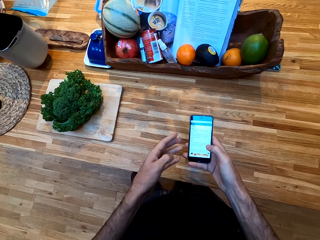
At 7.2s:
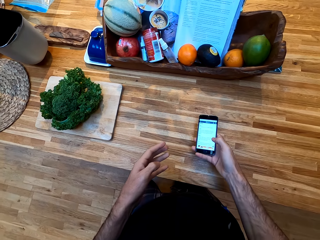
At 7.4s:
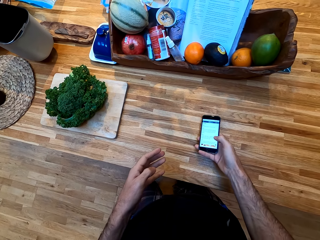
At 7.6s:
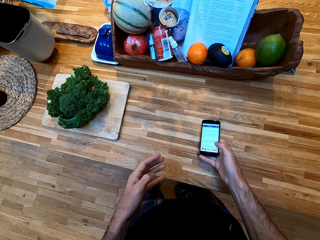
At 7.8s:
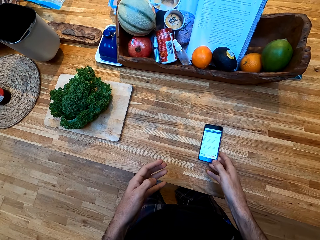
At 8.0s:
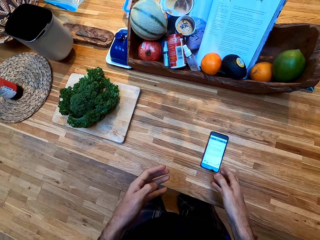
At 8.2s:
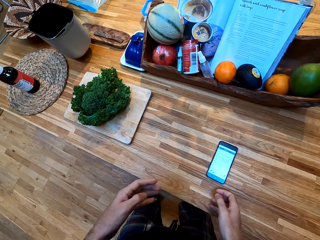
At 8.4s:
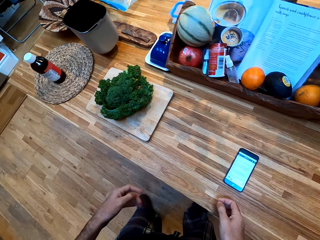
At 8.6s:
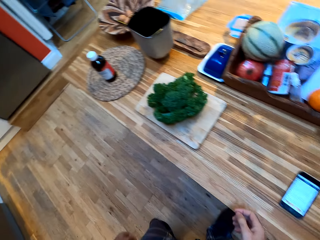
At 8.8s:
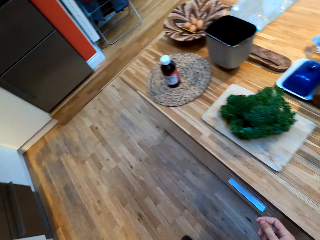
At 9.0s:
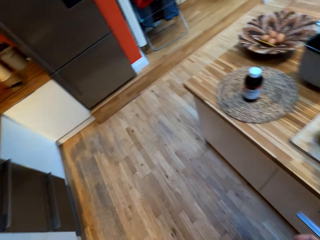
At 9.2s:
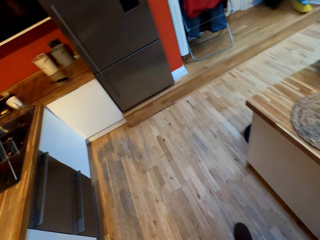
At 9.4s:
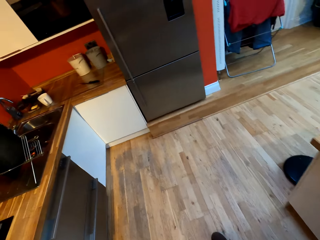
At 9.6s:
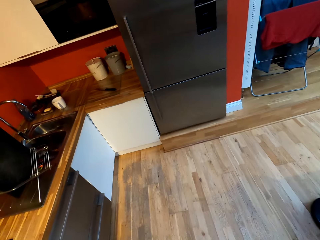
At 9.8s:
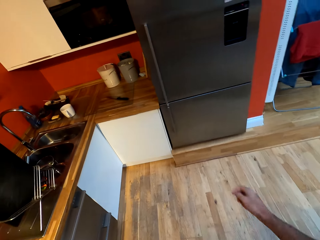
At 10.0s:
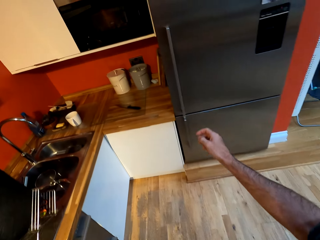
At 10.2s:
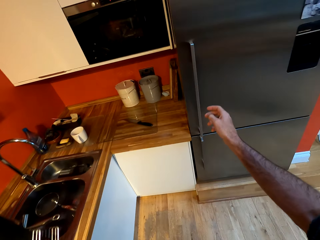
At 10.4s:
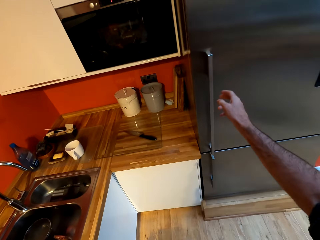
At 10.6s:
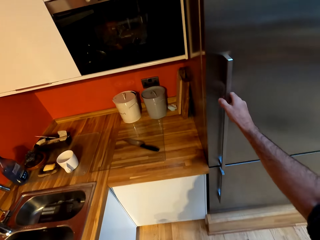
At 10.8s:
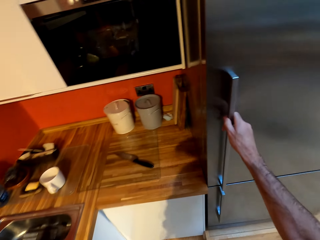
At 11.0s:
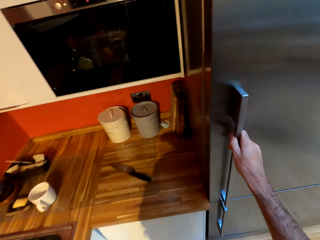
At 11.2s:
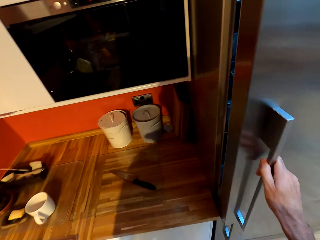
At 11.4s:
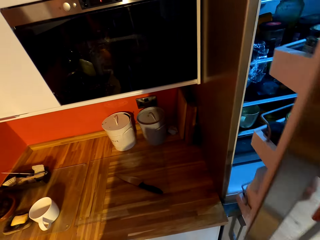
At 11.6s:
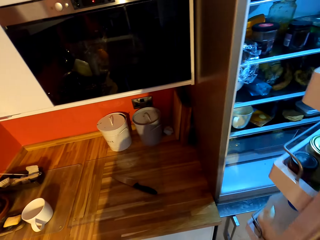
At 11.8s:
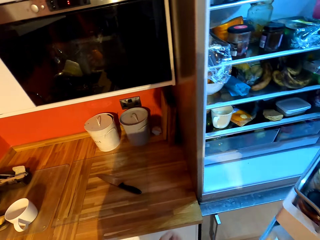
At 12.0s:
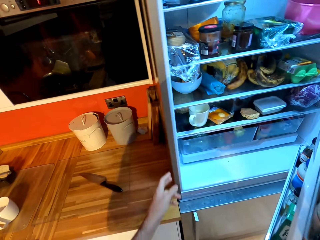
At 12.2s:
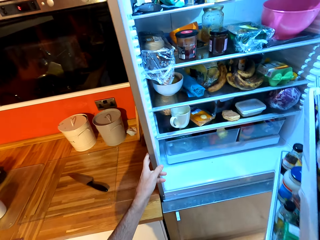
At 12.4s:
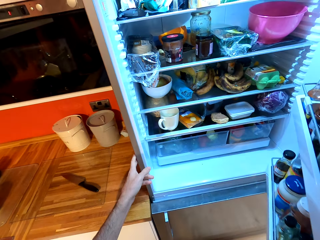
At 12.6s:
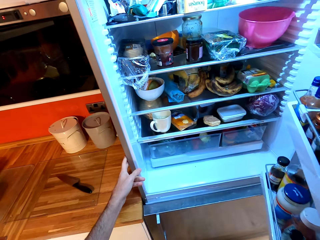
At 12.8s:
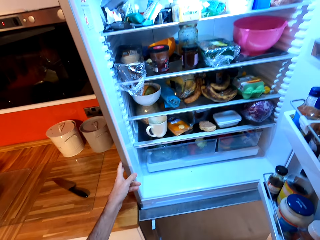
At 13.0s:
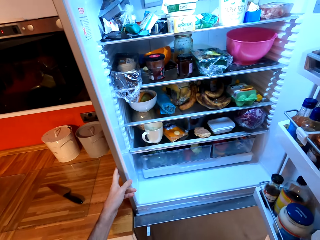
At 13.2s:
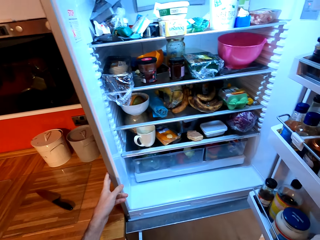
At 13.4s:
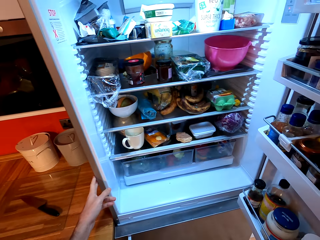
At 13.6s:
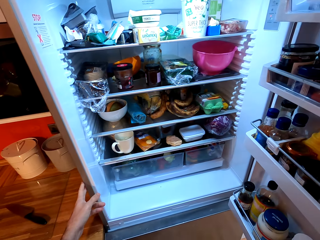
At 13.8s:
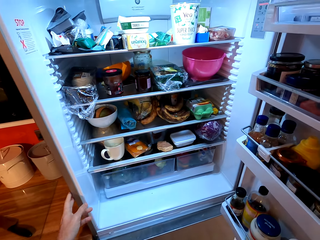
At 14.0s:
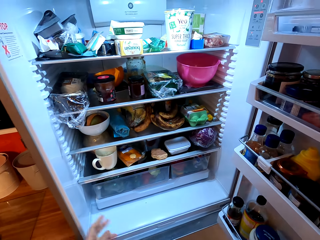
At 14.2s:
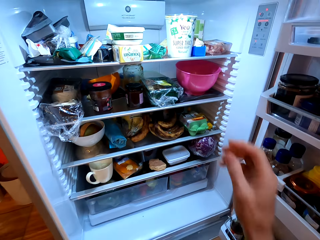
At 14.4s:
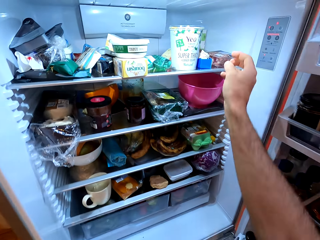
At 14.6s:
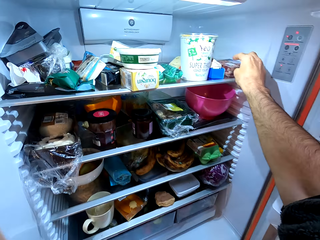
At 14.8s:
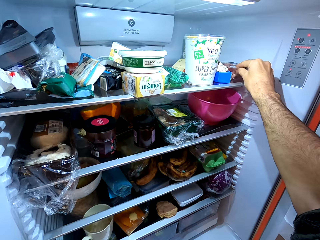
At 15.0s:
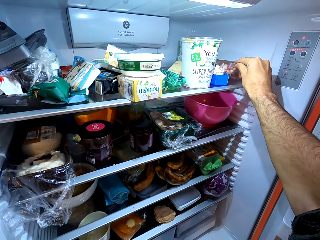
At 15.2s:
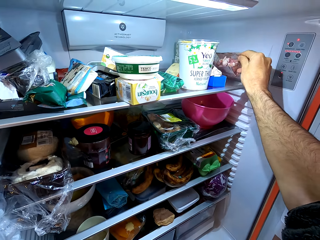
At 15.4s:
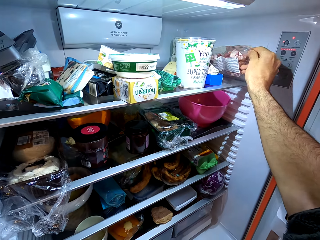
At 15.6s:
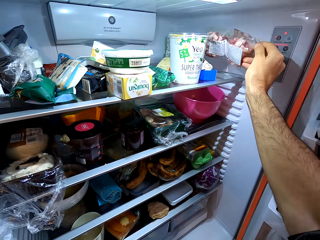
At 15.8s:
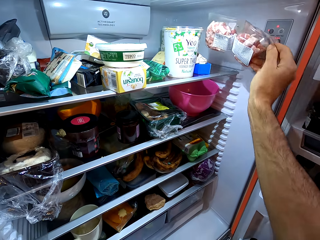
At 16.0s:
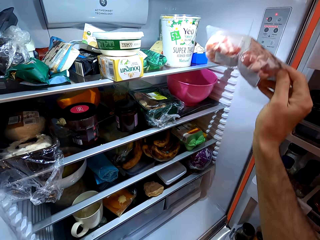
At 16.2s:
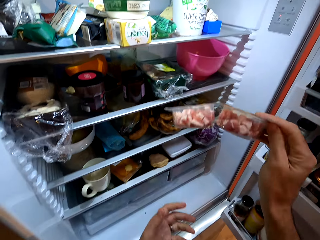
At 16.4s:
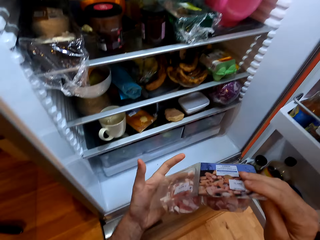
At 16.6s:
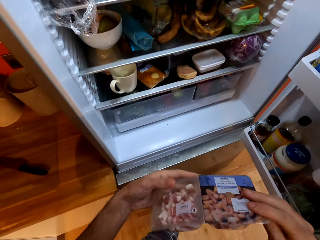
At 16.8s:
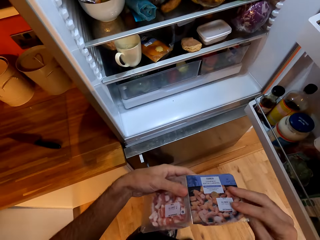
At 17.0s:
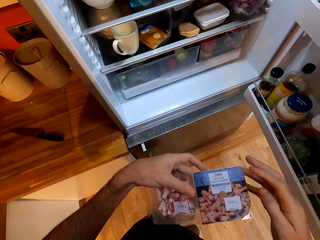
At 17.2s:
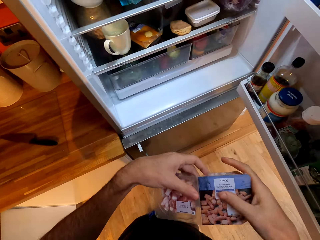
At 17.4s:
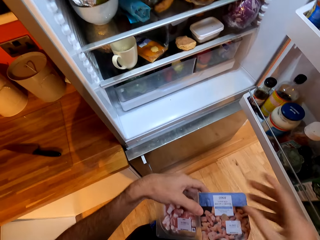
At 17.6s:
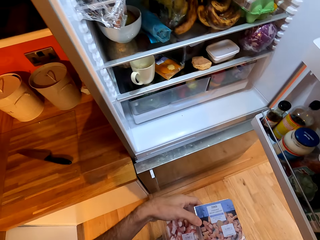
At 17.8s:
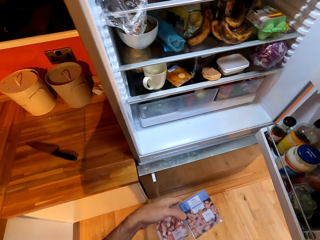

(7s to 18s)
The camera wearer places a phone on the counter. They walk around the room. They hold the fridge handle. They open the fridge. They pick up a packet of food from the fridge.

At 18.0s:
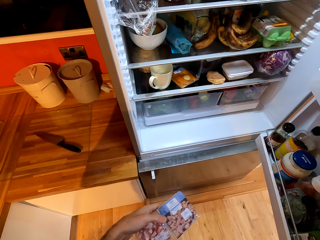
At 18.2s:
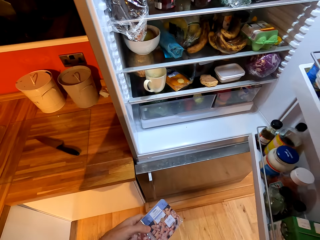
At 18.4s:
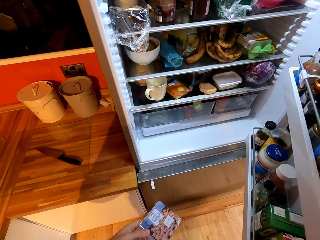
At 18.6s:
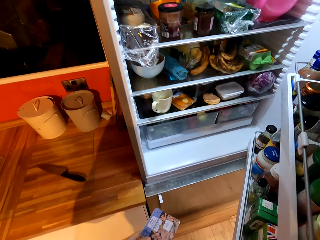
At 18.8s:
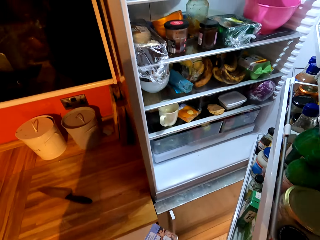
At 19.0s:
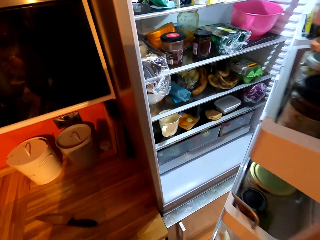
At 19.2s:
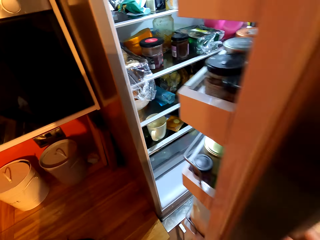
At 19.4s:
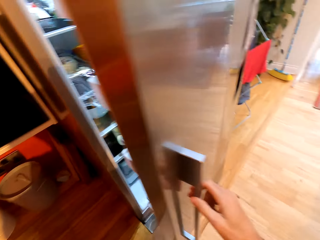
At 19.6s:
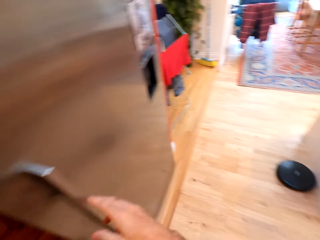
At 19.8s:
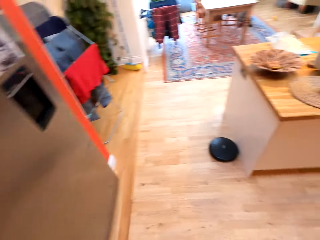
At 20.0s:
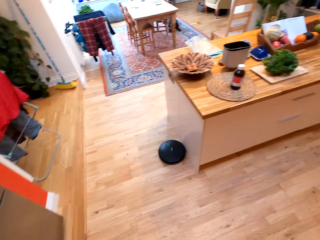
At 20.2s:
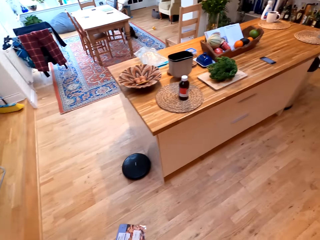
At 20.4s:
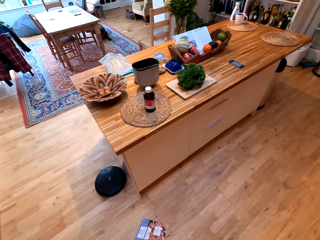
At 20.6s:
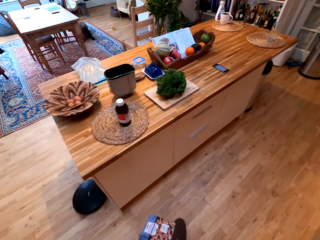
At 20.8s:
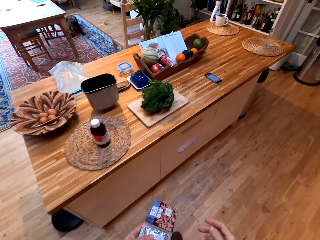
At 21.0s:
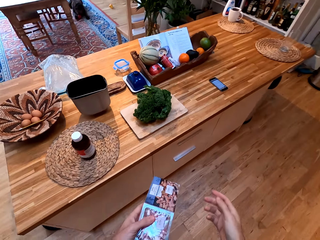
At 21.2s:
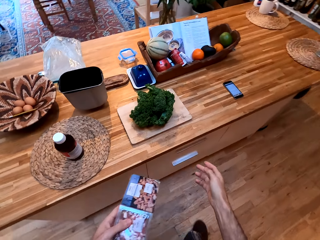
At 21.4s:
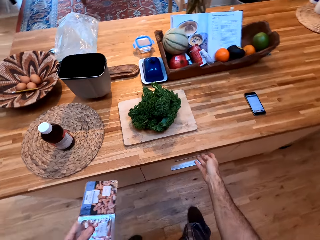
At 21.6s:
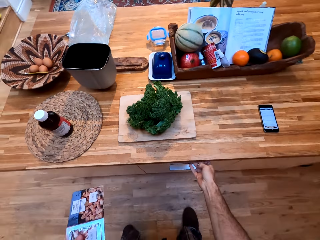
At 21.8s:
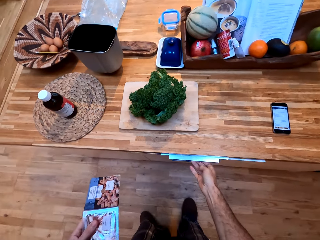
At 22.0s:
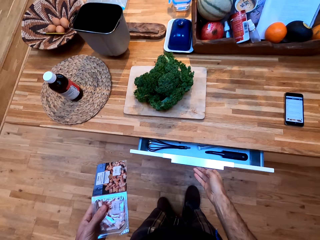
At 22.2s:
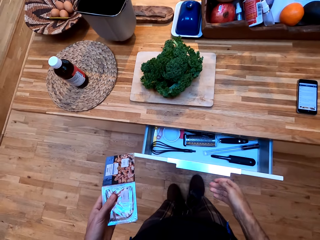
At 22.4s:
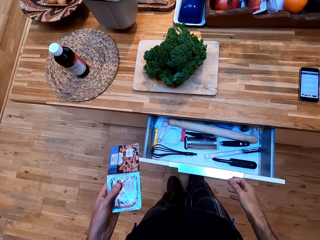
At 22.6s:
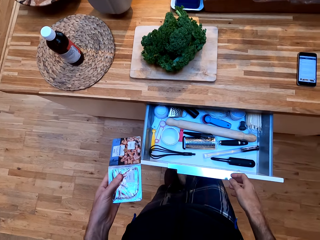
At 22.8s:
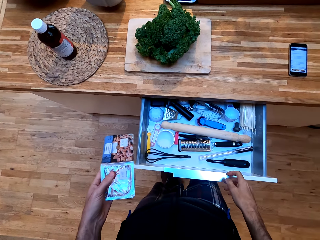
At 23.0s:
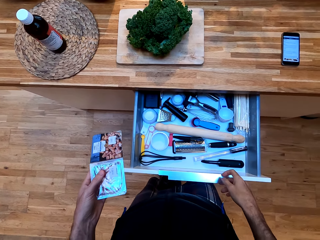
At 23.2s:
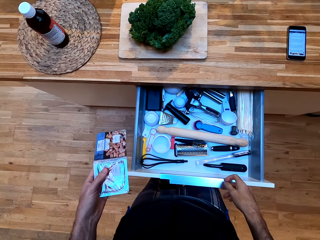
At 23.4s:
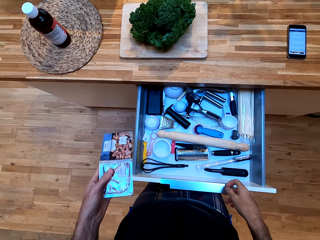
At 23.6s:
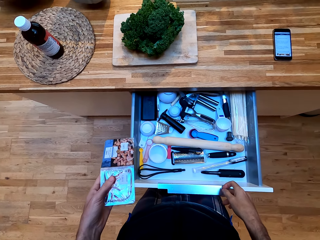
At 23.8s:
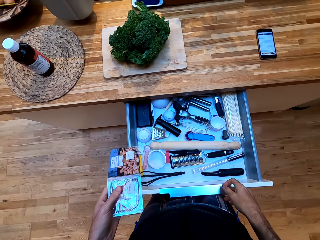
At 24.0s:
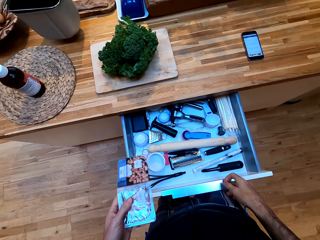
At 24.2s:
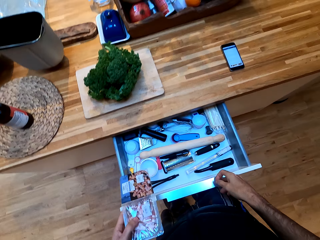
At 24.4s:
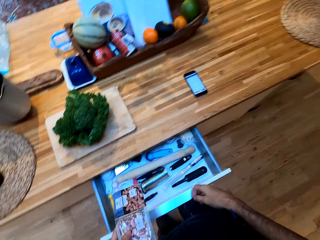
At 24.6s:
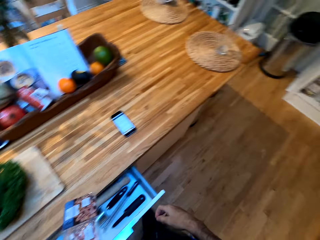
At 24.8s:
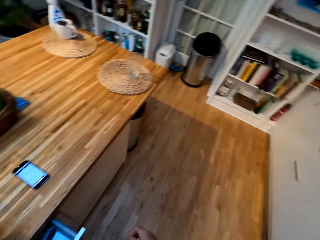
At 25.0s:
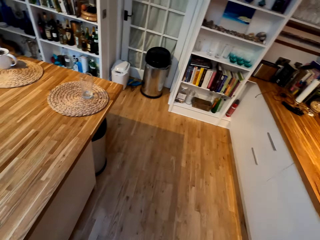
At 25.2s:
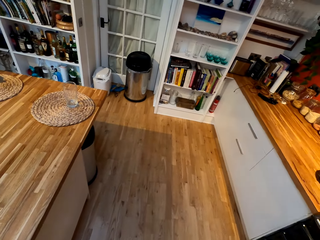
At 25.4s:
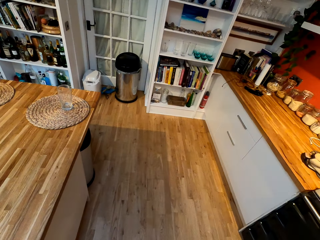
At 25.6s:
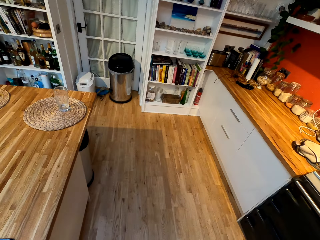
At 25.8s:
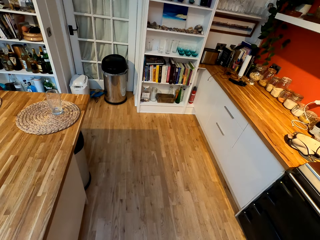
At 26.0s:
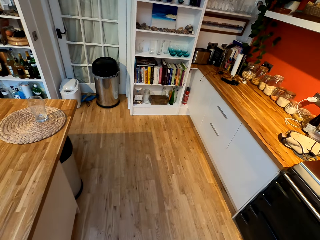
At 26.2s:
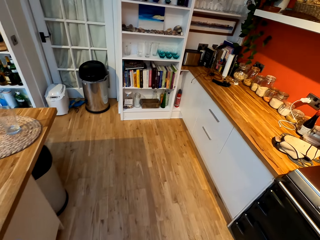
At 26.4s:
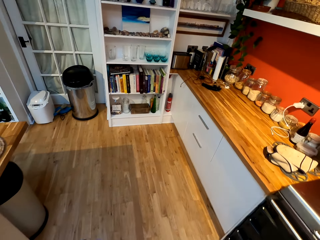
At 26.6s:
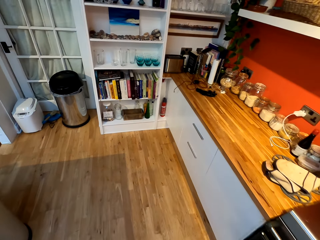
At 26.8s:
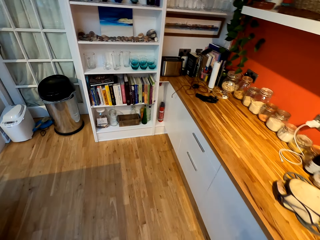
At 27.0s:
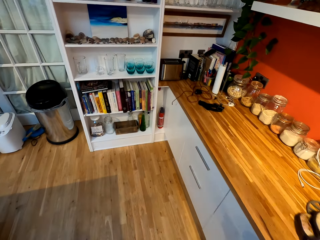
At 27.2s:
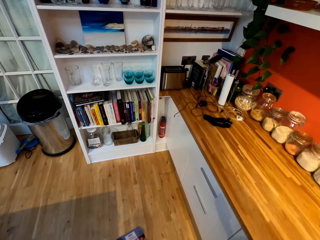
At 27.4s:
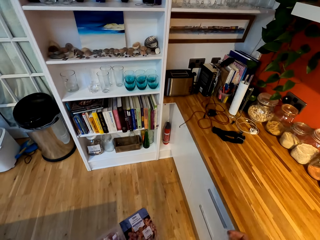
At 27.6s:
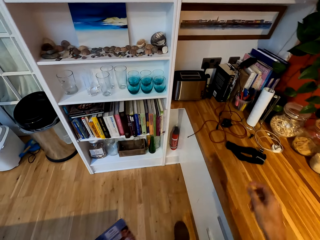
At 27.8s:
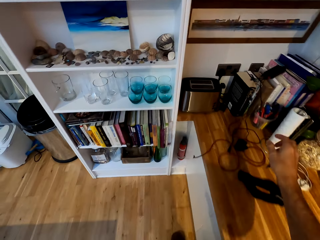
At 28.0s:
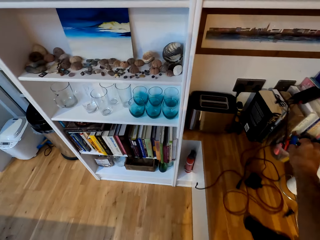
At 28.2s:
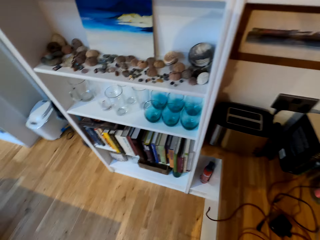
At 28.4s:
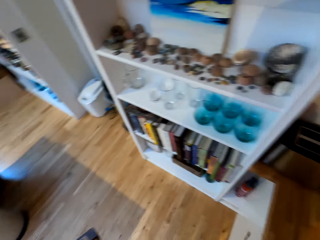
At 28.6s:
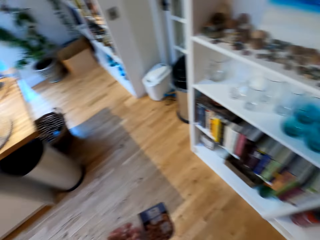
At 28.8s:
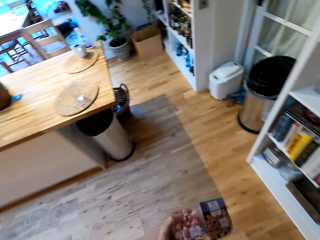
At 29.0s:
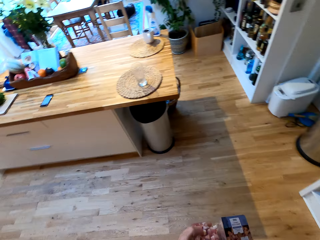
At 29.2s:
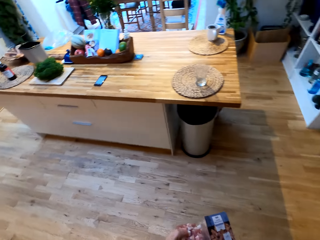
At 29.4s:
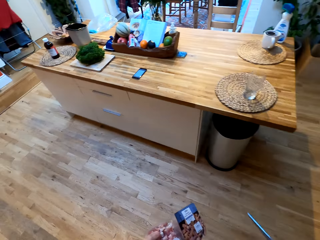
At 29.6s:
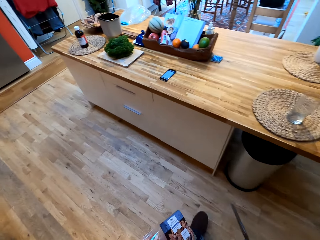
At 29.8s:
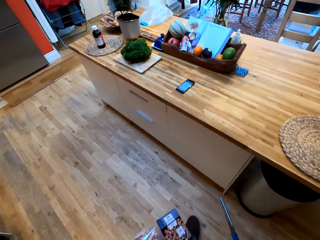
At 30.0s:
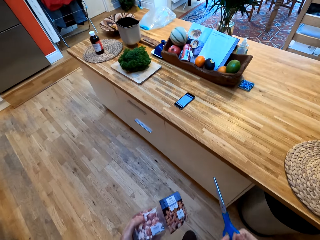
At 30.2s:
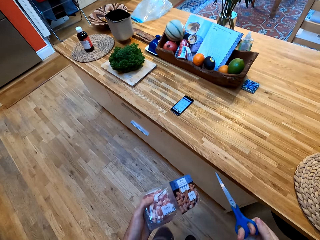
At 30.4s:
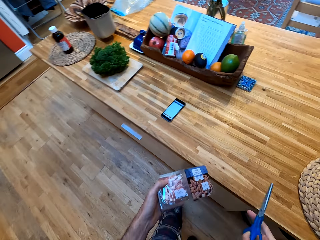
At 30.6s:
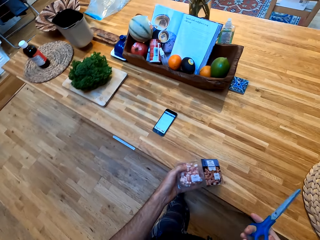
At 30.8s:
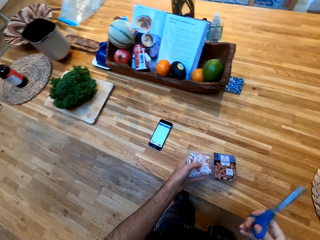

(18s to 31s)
The camera wearer closes the fridge door. They turn around the room and walk around the room. They open a drawer and close the drawer. They turn around the room and walk around the room. They pick up a pair of scissors from the counter. They turn around the room.
